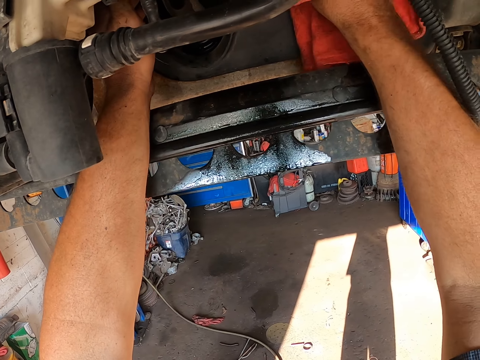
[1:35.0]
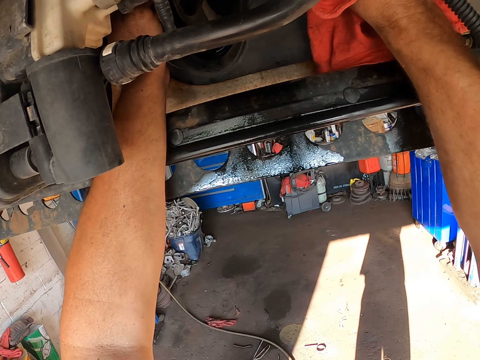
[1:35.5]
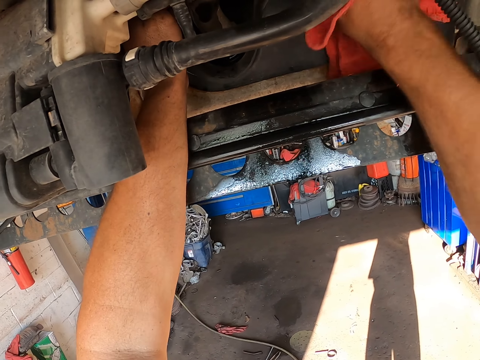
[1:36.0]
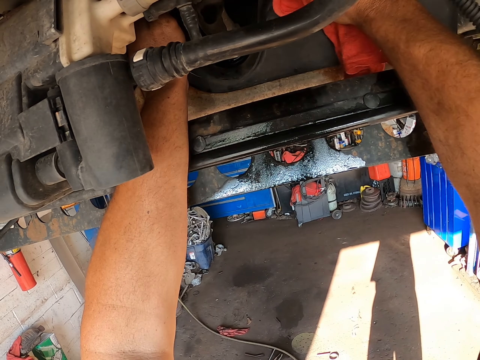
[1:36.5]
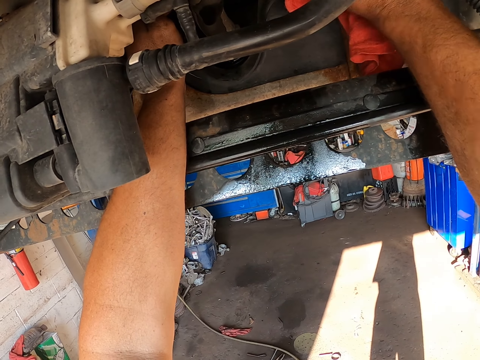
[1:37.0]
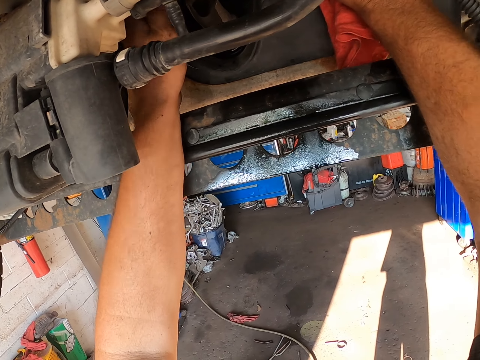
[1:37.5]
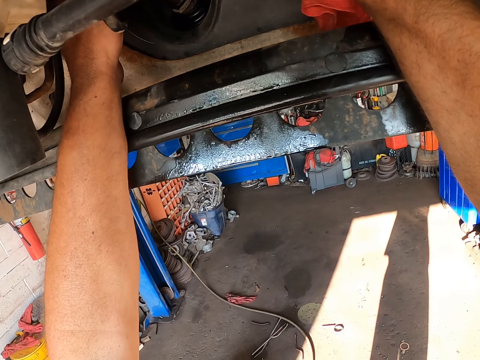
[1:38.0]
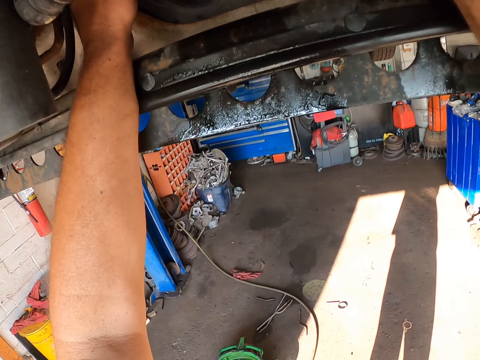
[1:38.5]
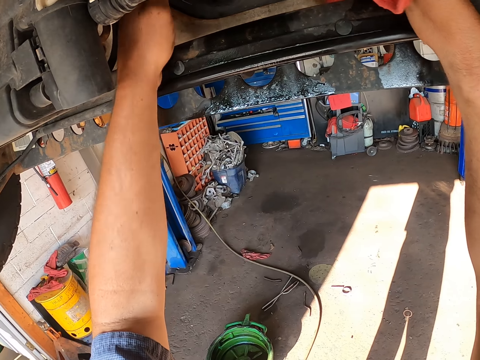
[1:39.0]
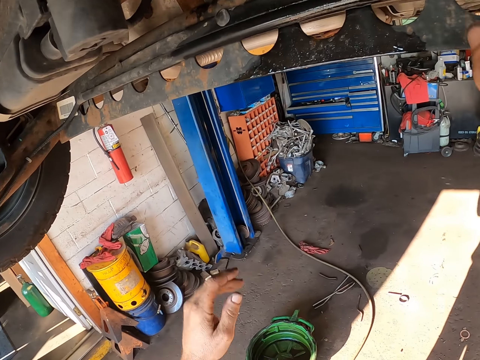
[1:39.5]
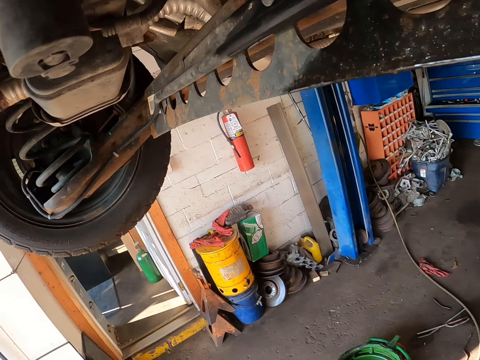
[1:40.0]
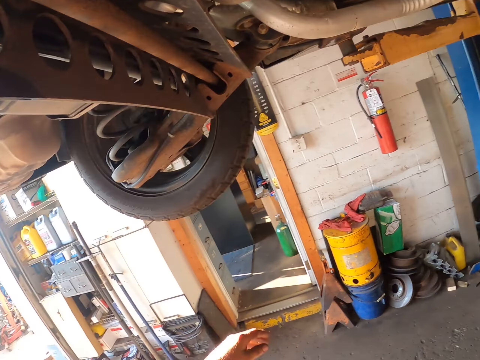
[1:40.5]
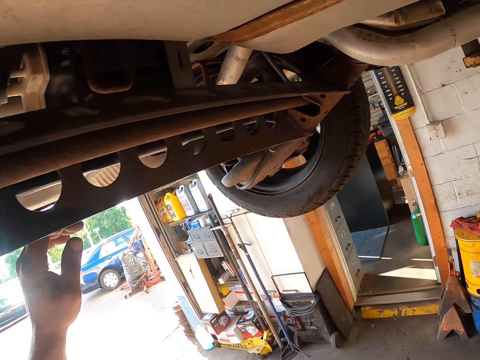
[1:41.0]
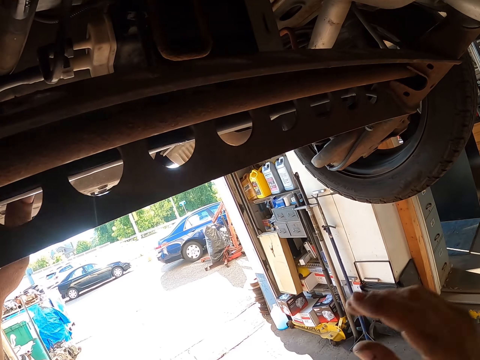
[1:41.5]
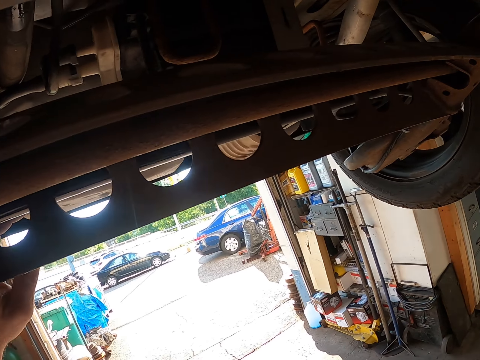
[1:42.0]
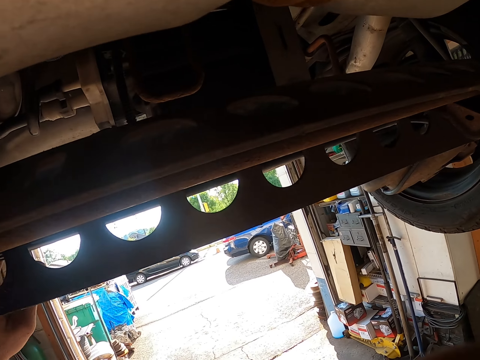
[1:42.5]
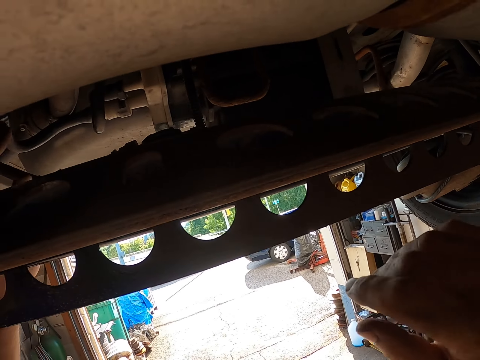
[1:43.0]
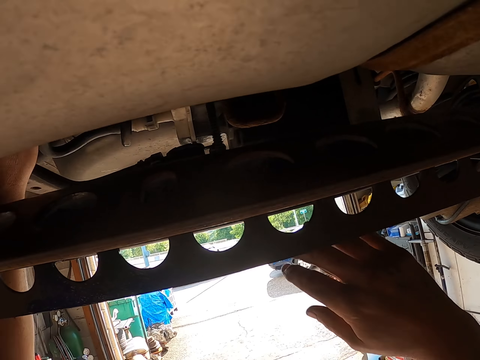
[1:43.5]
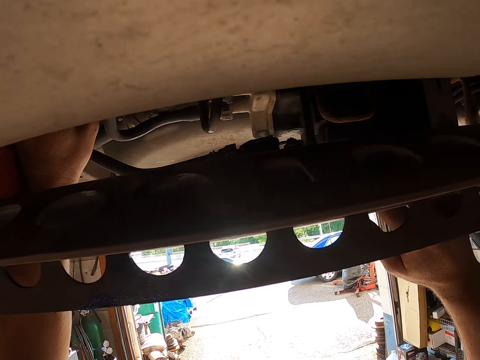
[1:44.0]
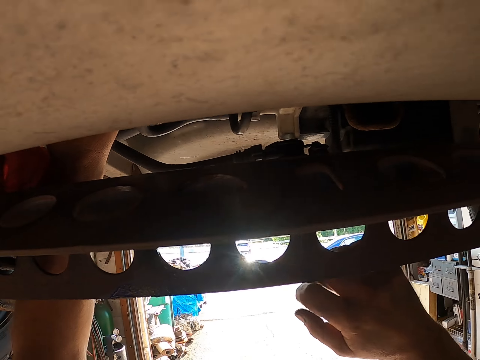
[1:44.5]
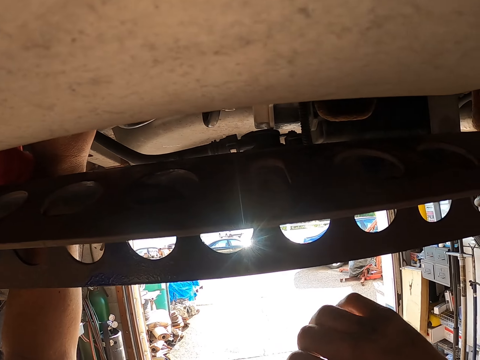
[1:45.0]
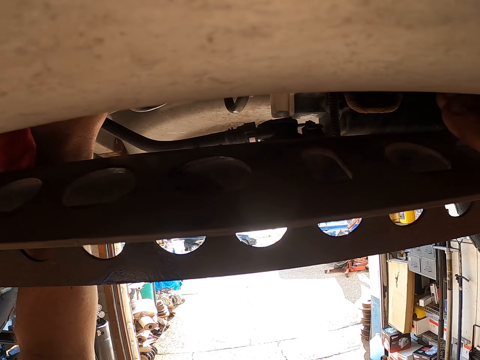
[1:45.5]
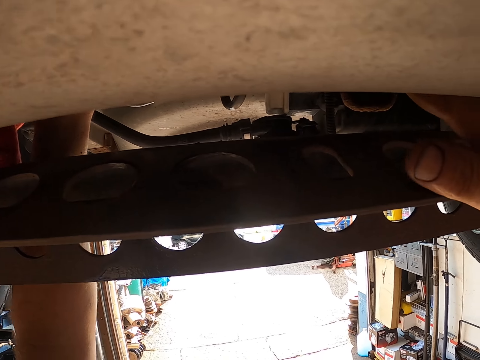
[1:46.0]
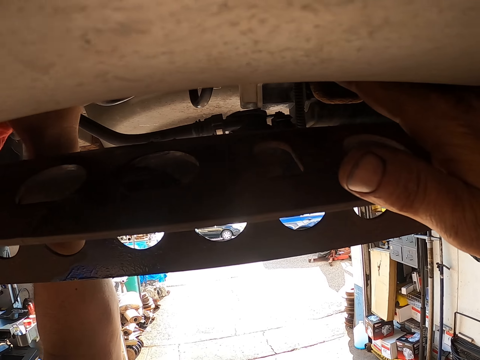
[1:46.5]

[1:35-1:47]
The camera wearer inspects the undercarriage.

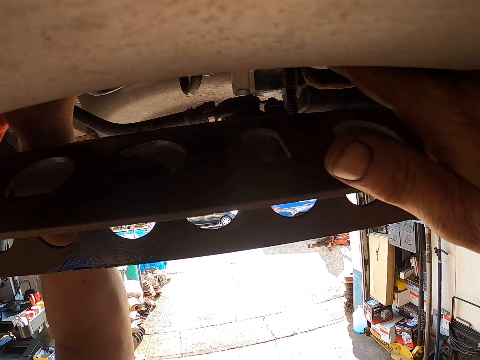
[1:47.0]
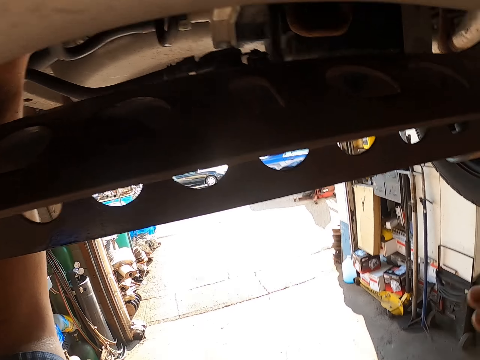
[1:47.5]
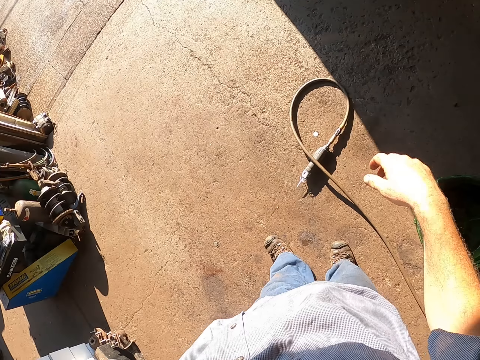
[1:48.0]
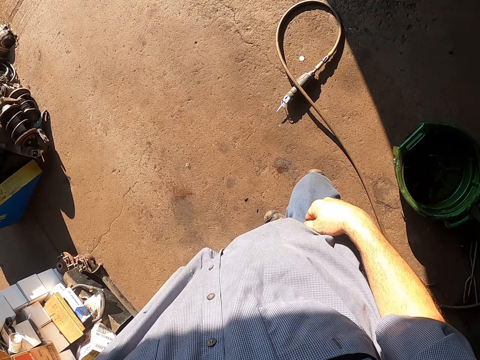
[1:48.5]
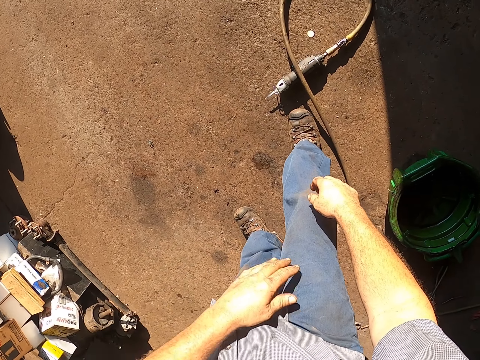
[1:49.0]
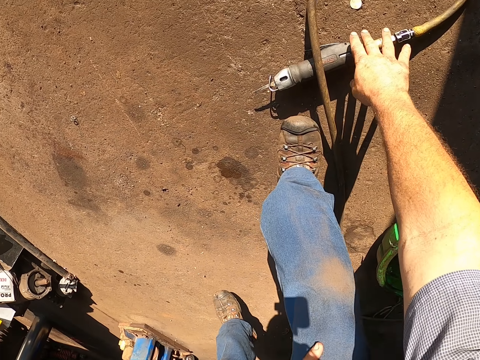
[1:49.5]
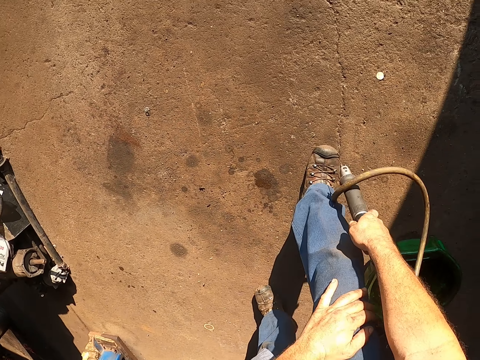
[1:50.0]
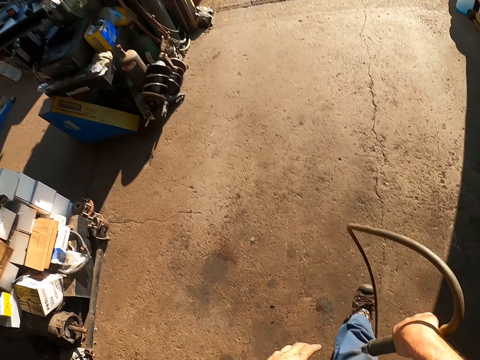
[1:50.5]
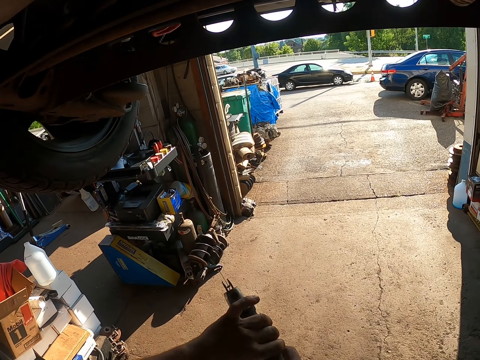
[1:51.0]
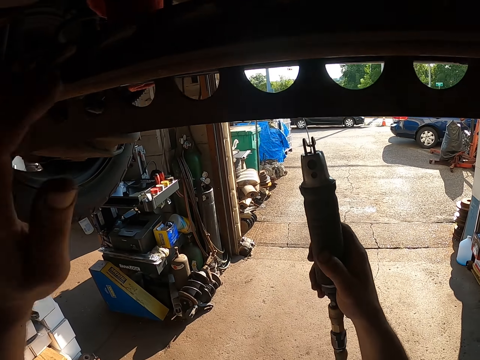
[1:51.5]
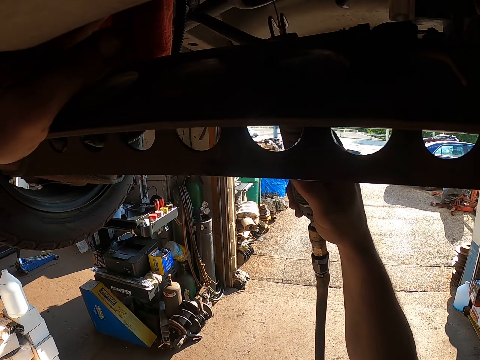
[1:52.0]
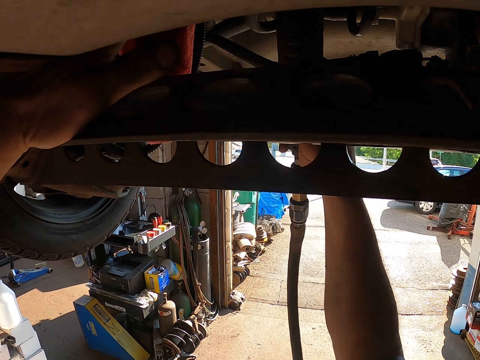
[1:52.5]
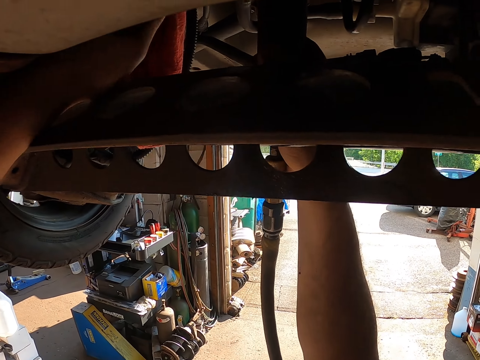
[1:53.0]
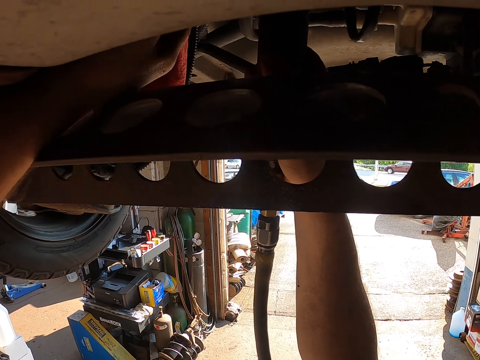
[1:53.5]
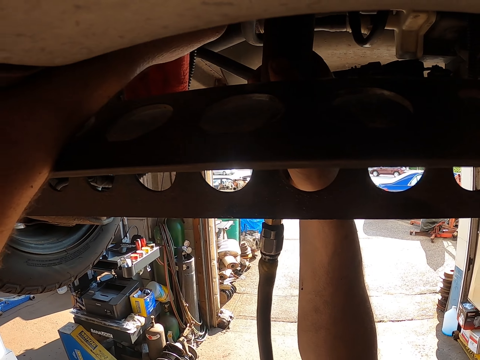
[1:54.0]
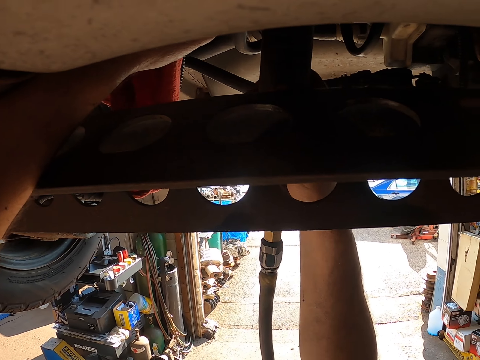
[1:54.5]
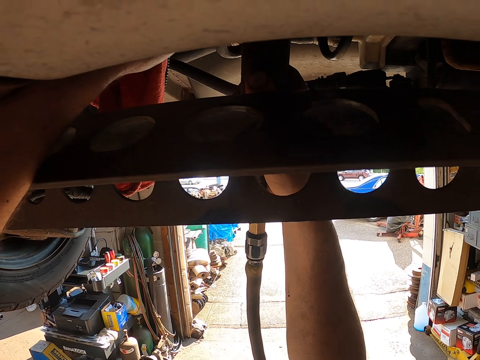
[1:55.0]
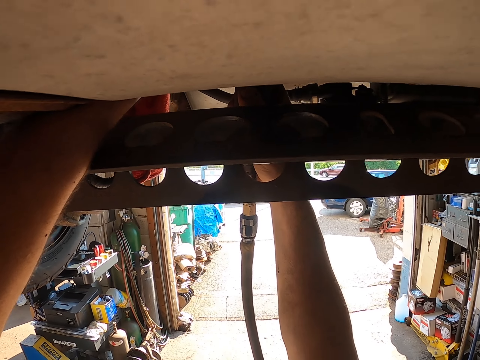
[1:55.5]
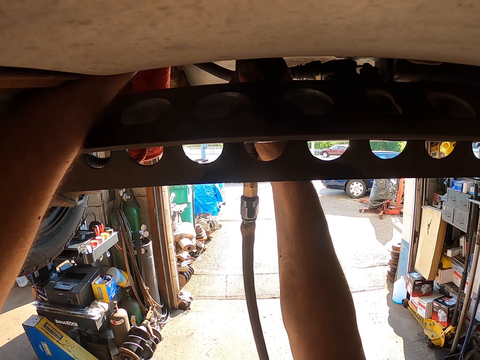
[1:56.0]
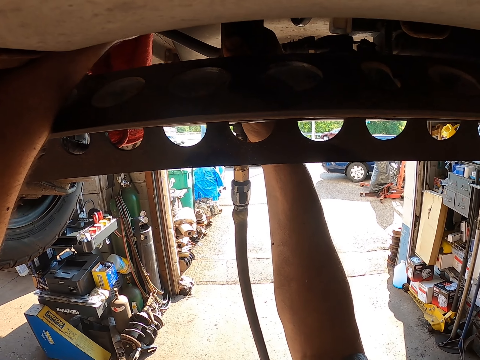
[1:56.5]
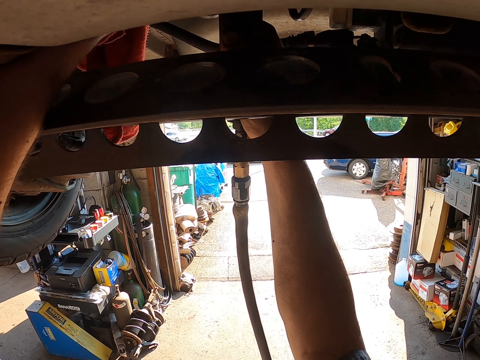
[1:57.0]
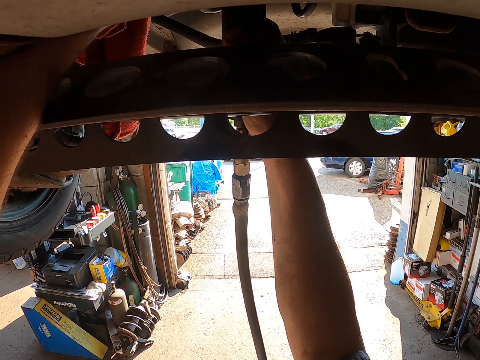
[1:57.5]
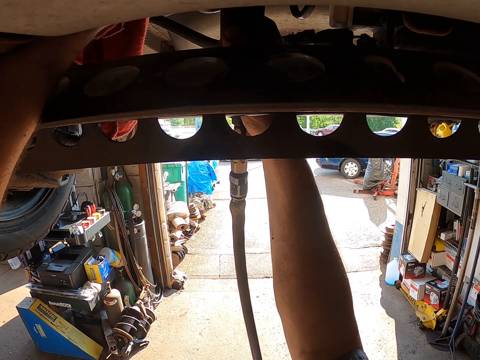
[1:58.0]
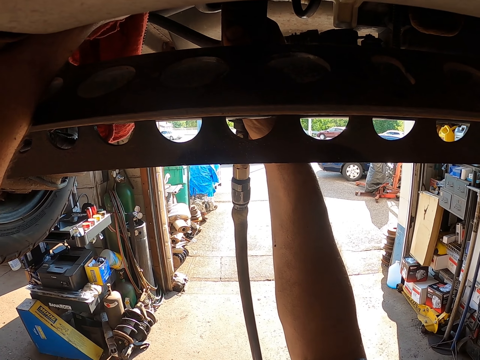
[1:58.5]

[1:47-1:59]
The camera wearer picks up the welding tool from the floor. They do something. They operate the tool in the vehicle.

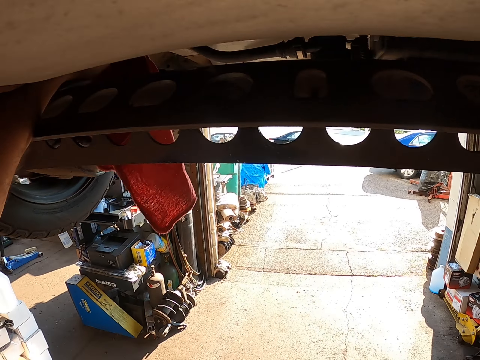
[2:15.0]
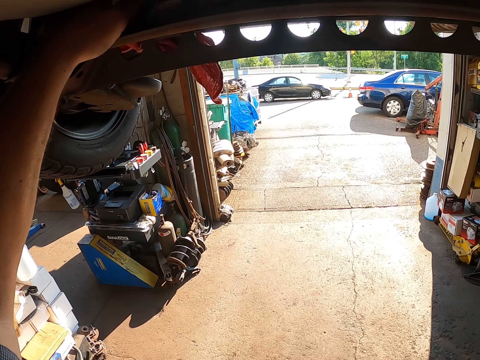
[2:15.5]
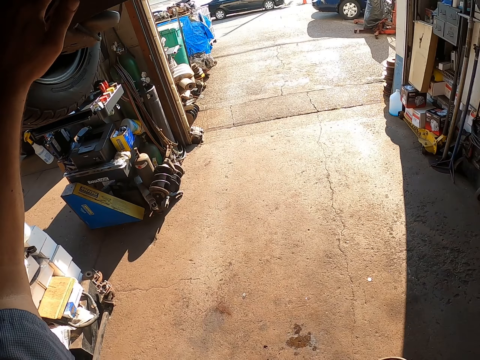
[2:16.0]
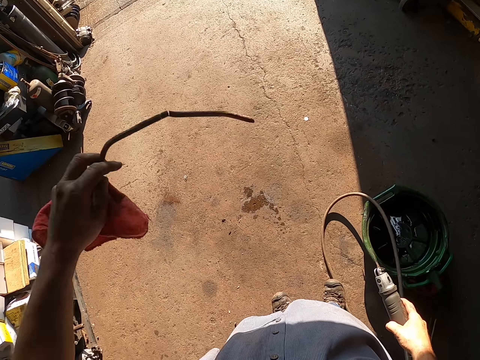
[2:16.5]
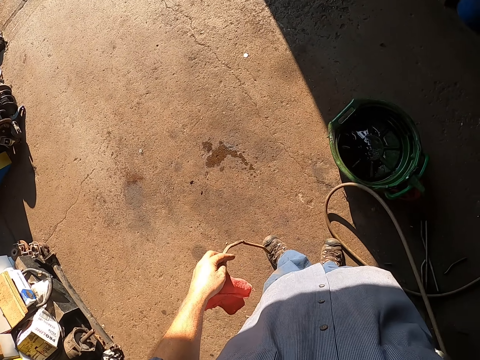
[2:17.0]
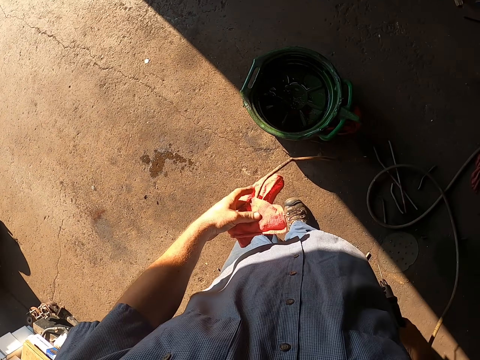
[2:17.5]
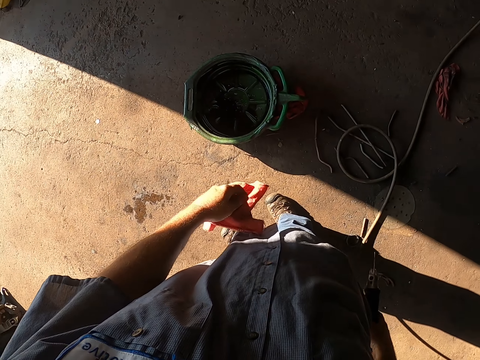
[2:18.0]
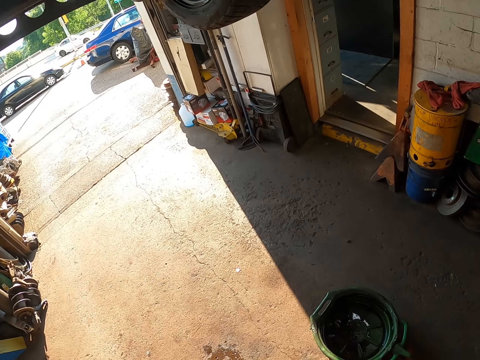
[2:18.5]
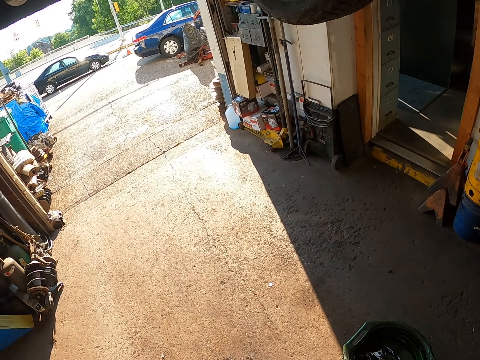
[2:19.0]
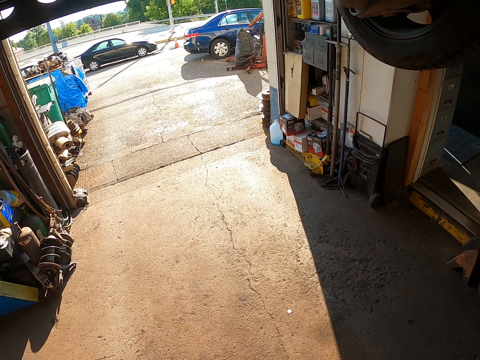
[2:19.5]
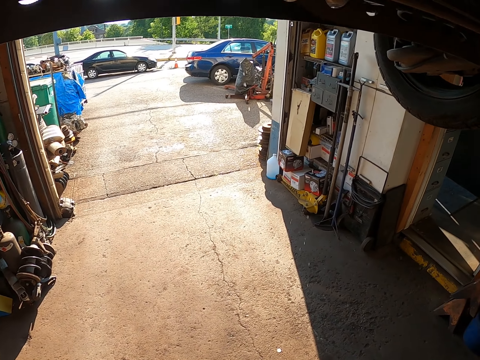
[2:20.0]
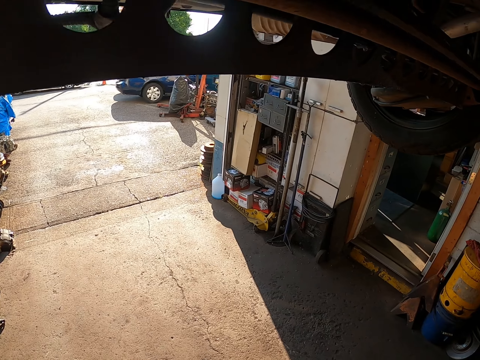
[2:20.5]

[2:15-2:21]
The camera wearer removes a hose pipe from the vehicle. They drop the hose pipe on the ground. They look around.
